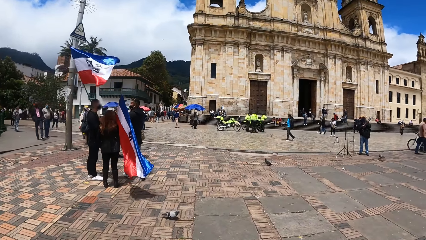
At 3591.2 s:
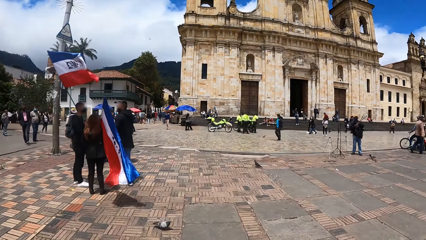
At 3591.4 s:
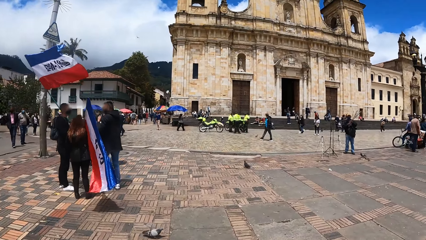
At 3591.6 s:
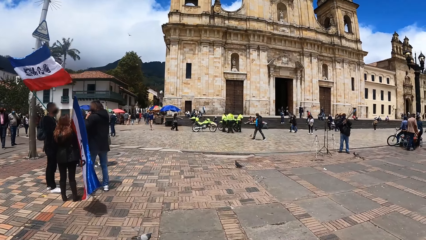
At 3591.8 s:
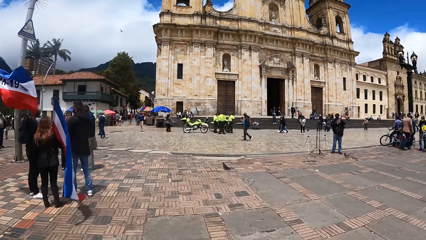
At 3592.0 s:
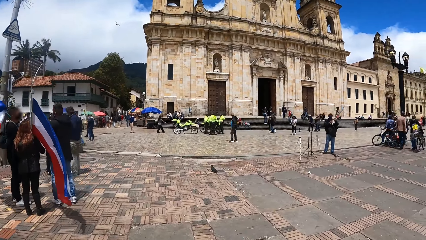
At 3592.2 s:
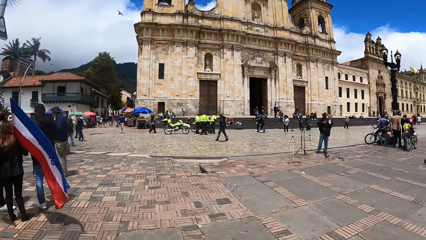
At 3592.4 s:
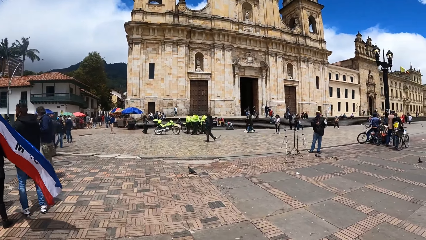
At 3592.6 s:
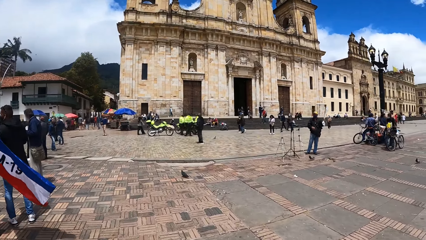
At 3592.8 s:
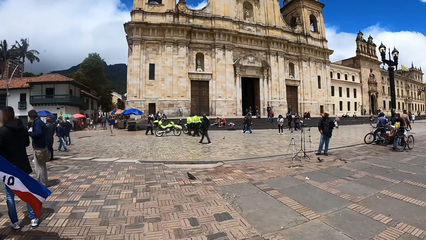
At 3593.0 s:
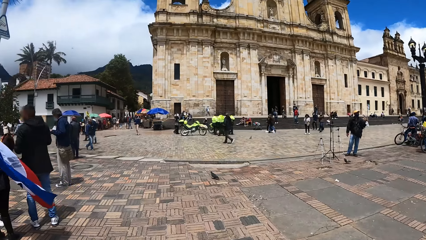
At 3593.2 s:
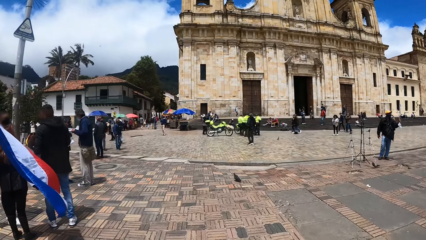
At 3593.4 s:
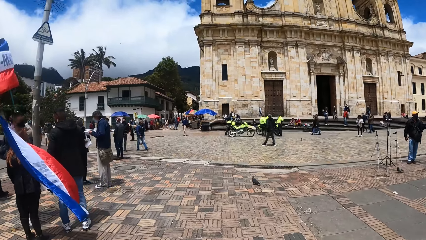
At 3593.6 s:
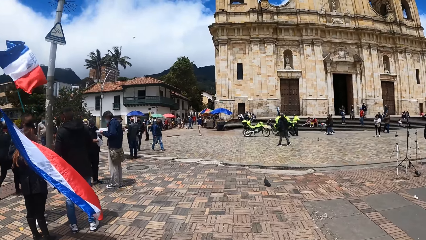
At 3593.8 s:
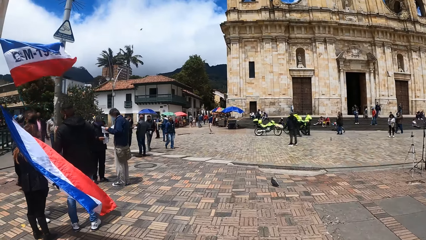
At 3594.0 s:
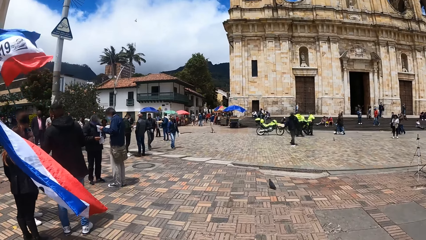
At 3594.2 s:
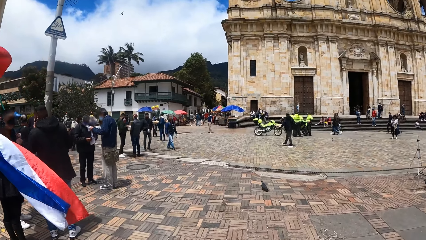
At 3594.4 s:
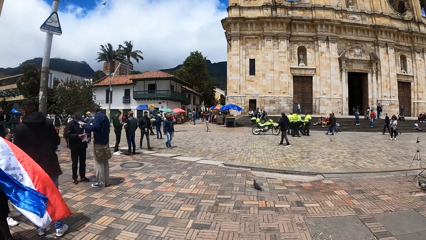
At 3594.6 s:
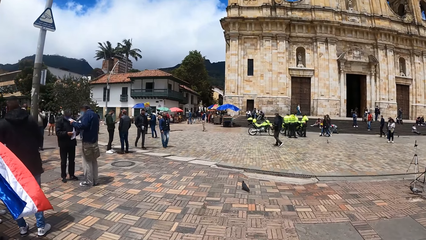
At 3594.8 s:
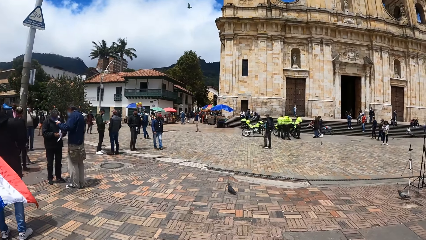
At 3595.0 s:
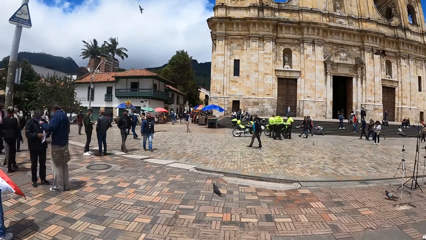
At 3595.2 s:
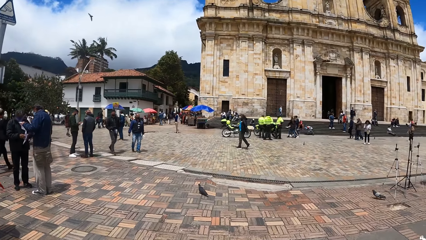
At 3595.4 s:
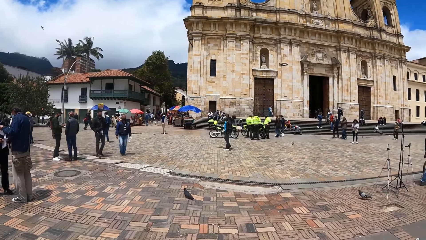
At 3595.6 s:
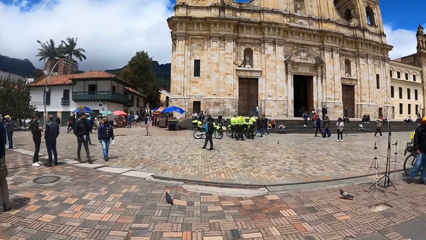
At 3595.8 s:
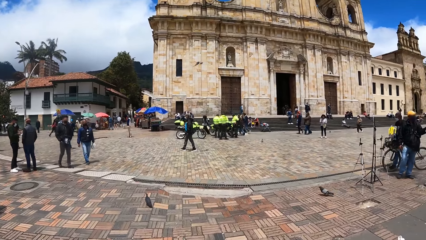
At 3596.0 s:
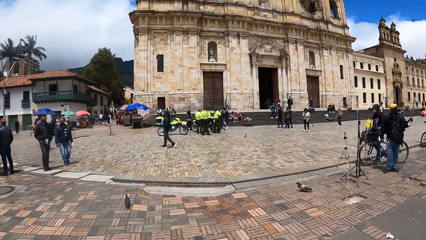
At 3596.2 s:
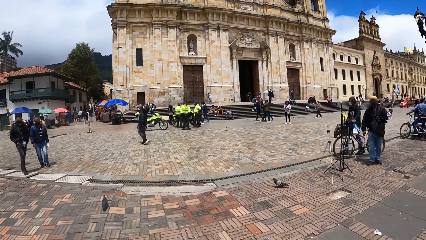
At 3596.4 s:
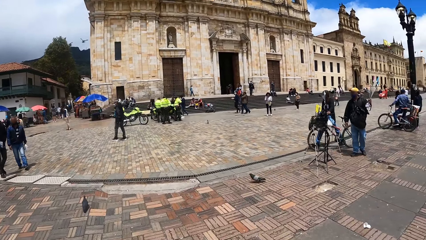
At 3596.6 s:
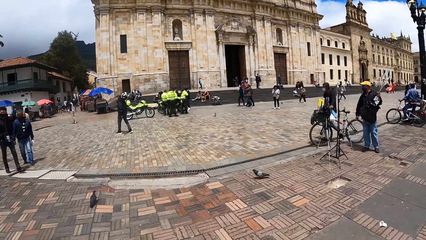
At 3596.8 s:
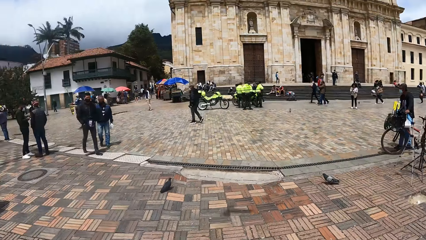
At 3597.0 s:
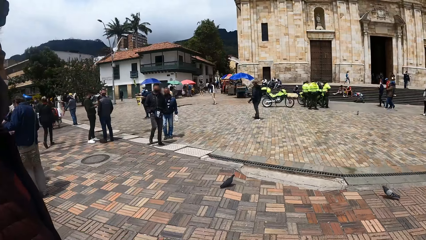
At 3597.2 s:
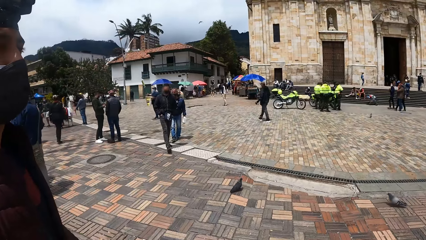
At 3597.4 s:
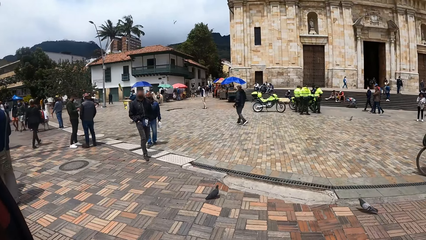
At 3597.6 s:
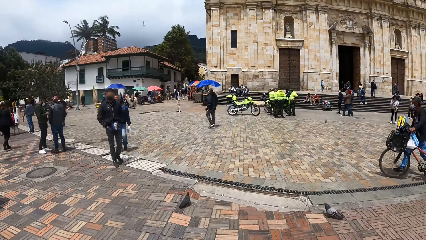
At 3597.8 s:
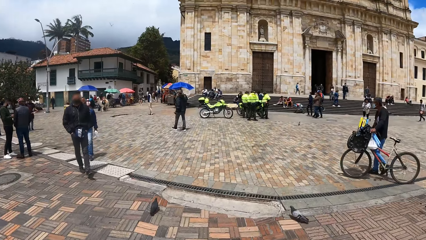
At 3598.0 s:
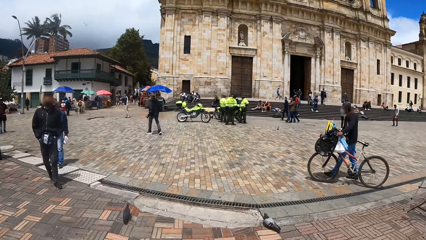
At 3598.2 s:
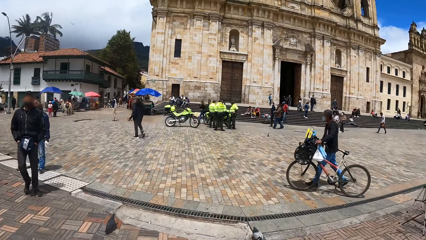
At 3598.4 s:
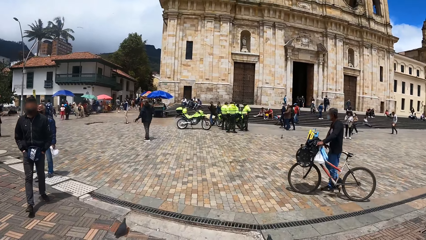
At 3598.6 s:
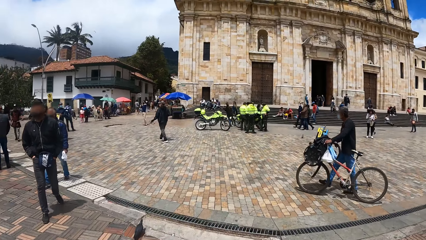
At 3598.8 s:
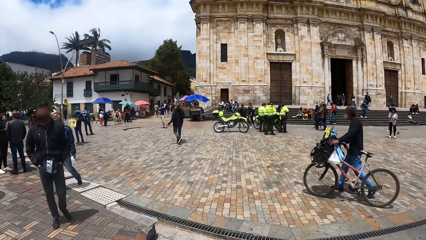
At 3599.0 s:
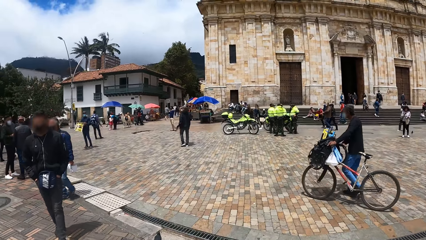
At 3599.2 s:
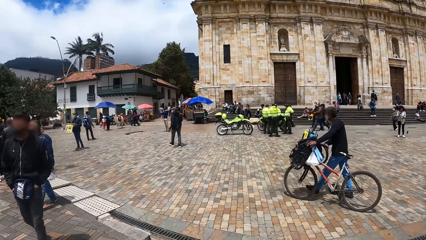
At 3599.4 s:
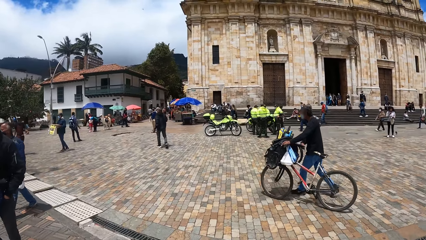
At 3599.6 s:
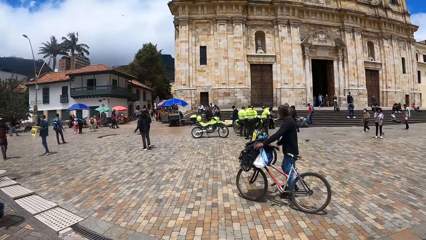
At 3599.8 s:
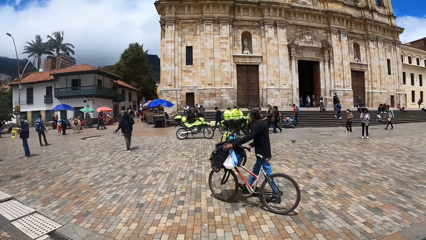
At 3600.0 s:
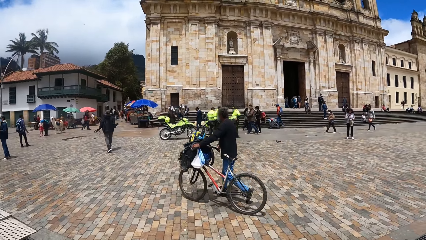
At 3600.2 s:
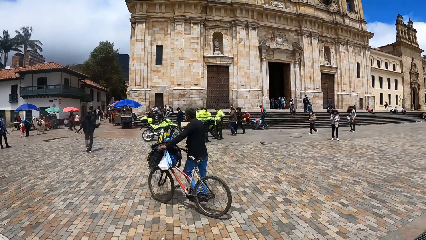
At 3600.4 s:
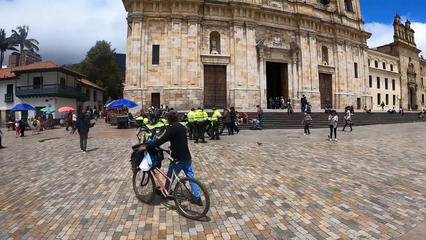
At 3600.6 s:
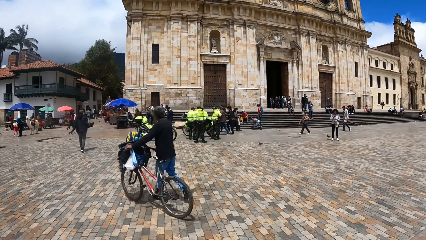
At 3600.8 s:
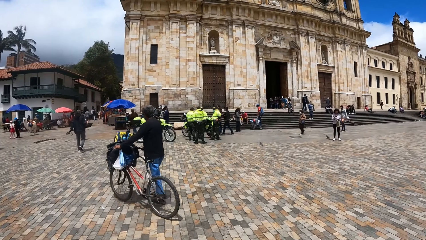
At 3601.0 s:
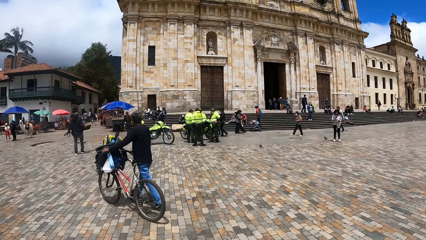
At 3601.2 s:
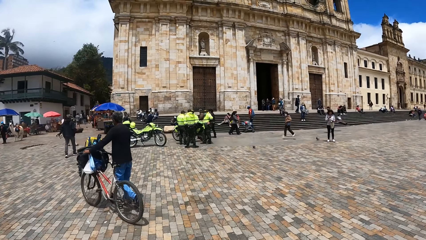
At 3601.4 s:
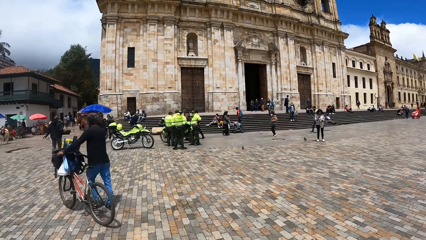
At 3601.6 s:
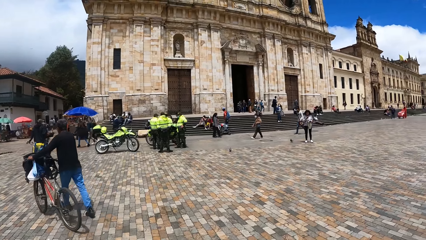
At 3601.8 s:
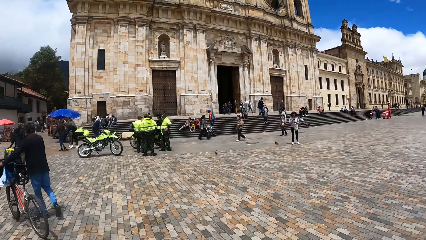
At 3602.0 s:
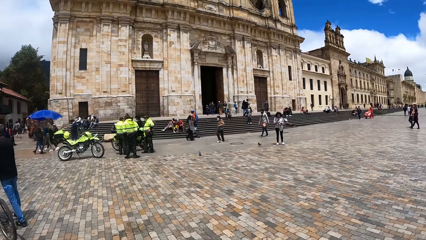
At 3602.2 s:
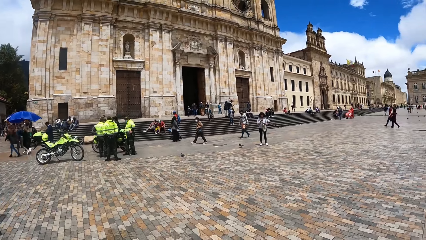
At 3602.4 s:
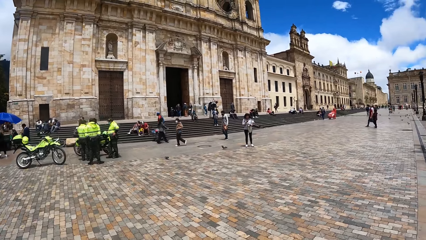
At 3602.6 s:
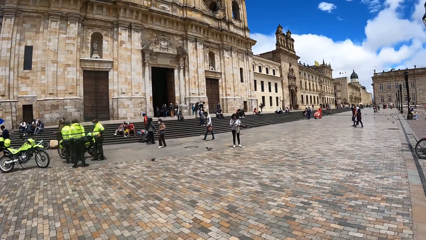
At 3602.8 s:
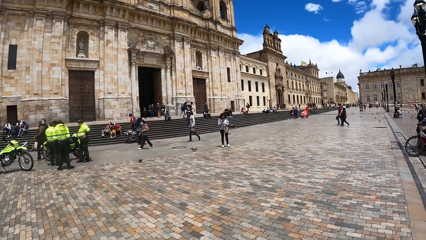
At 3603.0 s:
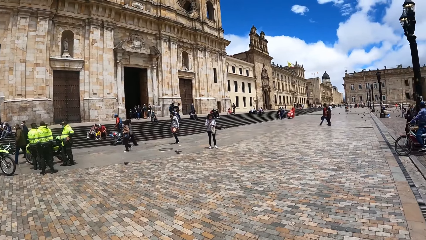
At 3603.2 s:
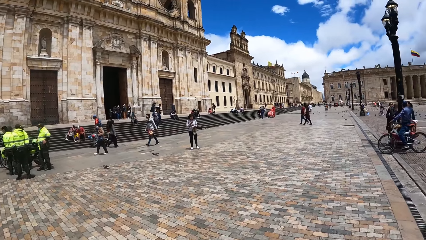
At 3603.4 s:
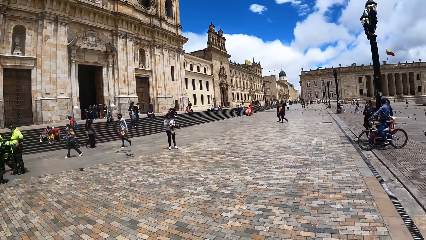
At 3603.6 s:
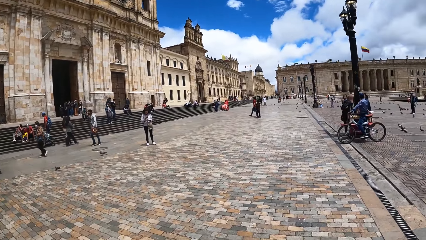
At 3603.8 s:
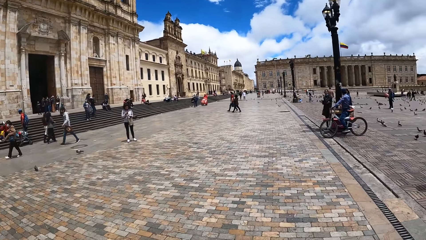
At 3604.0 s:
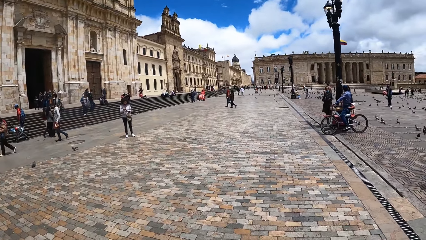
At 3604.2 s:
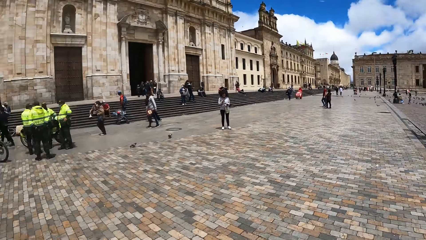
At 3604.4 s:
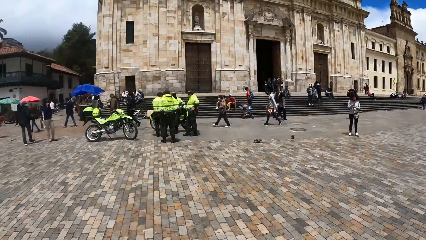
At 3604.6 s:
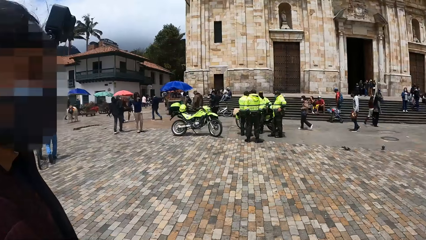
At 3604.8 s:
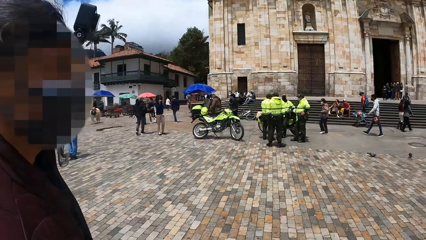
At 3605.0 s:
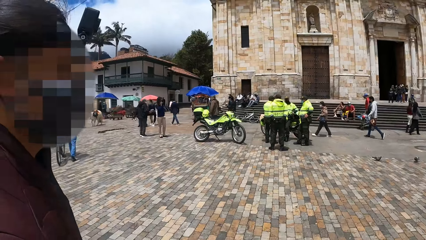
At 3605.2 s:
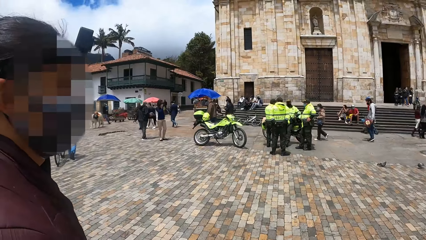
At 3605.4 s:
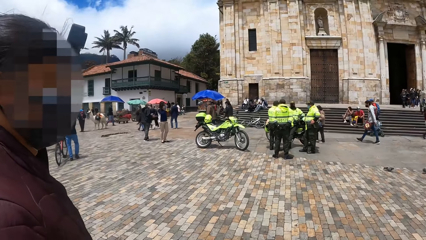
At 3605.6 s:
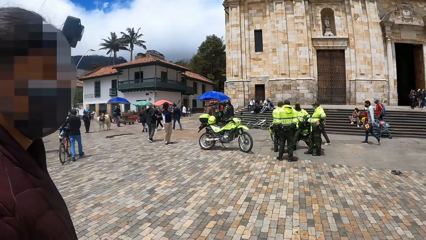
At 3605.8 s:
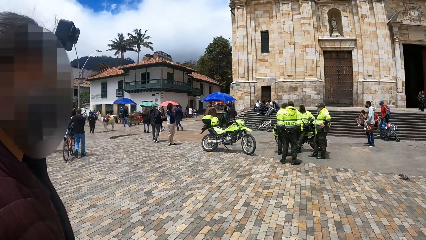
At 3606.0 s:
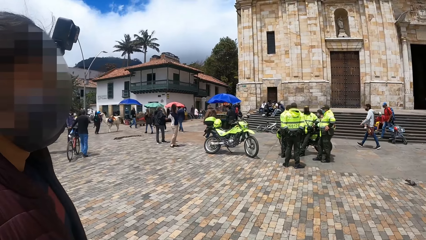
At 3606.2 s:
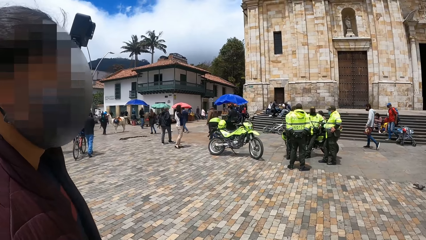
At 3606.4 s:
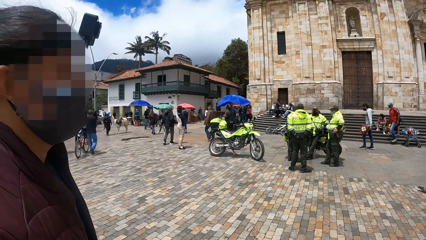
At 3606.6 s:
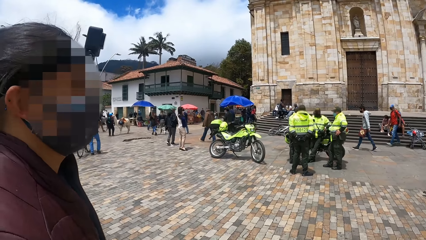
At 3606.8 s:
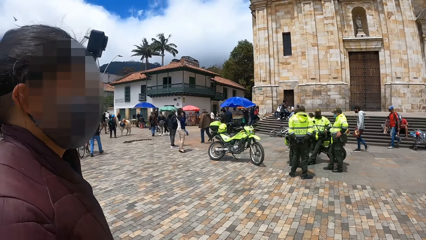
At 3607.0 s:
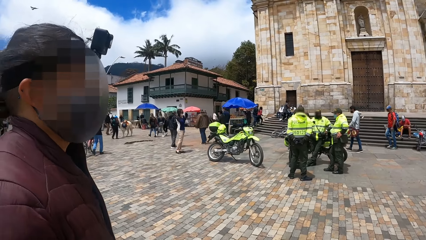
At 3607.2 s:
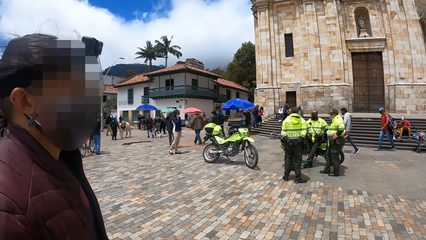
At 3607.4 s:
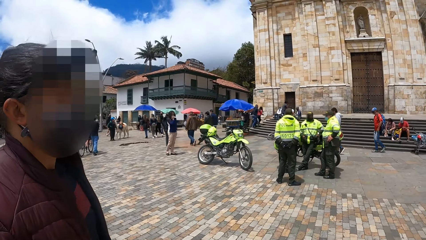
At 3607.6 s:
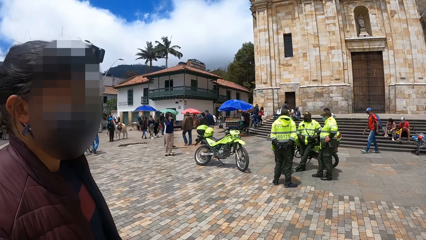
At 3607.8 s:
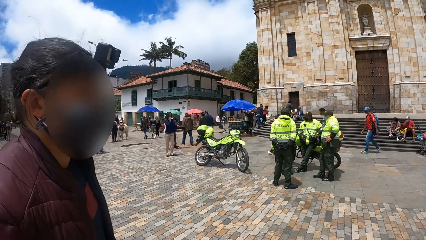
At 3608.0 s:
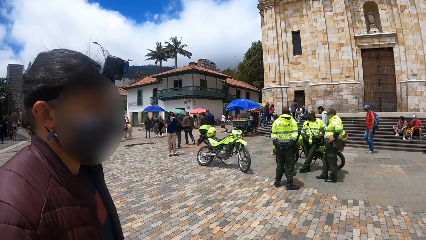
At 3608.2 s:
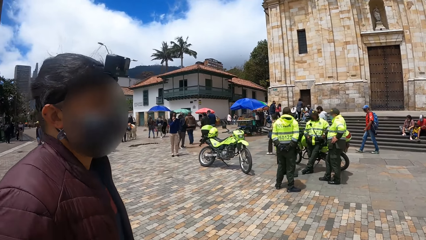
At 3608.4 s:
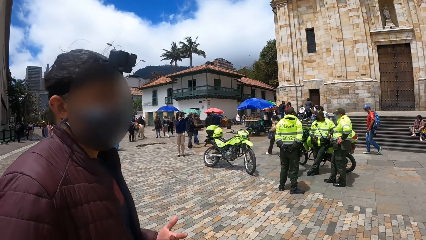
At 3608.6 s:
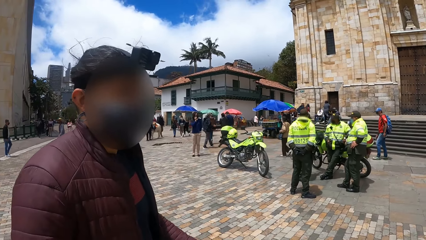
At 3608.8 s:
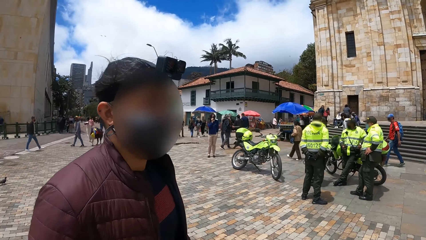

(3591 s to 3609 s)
The camera wearer walks on the road with a person. A man walks holding the bicycle. The camera wearer talks at the person.
